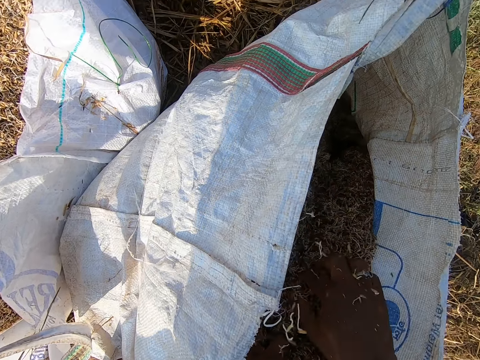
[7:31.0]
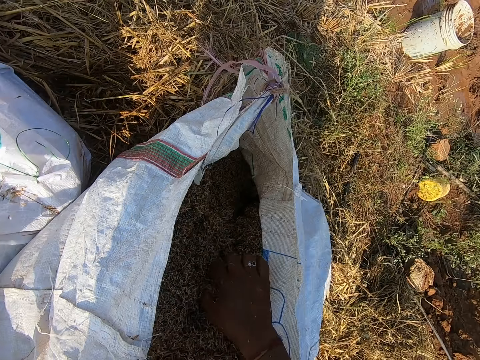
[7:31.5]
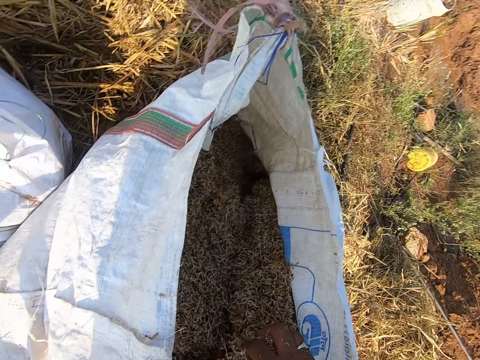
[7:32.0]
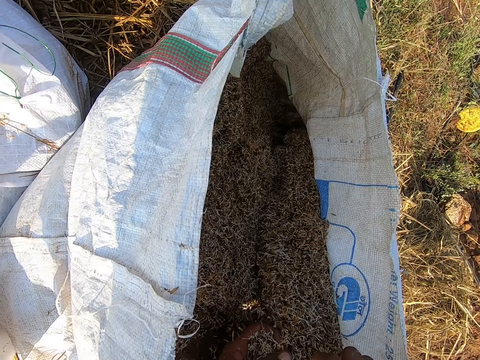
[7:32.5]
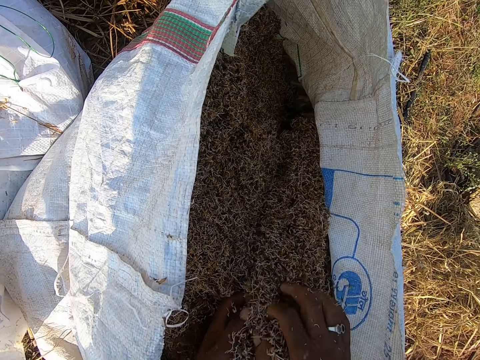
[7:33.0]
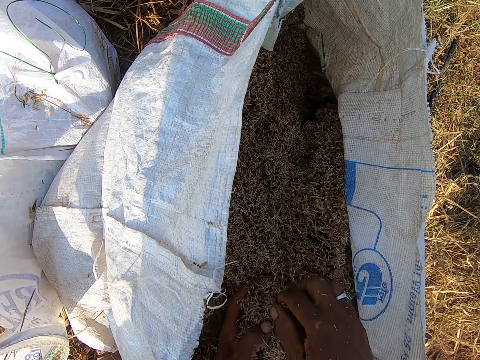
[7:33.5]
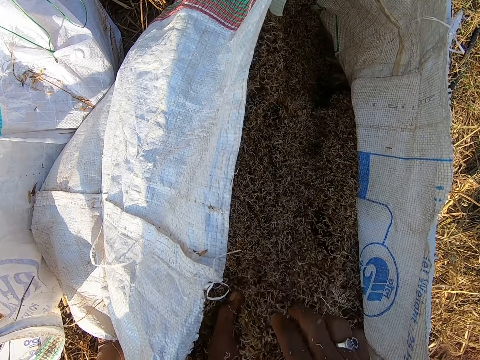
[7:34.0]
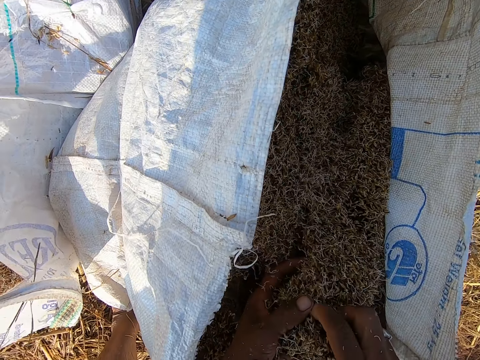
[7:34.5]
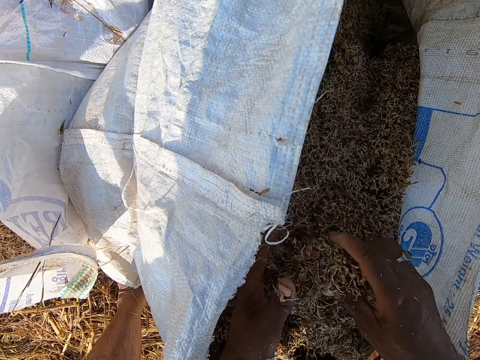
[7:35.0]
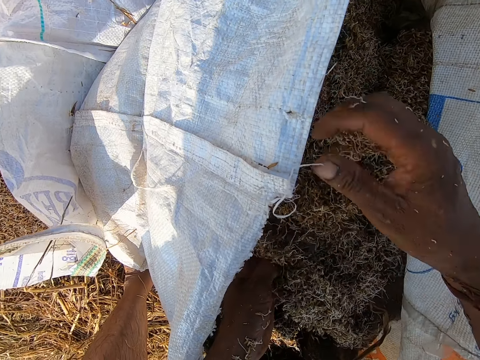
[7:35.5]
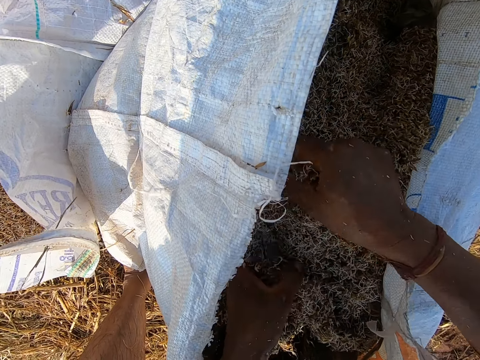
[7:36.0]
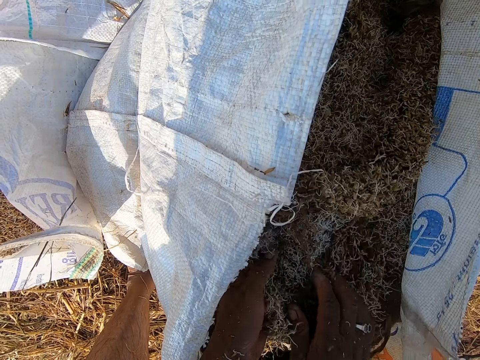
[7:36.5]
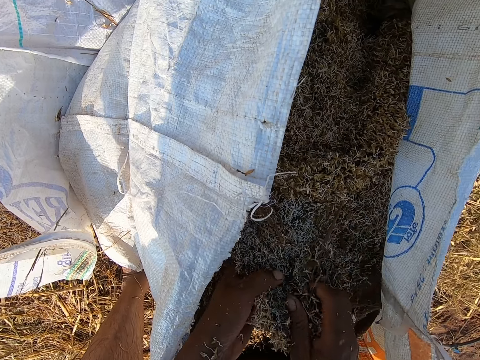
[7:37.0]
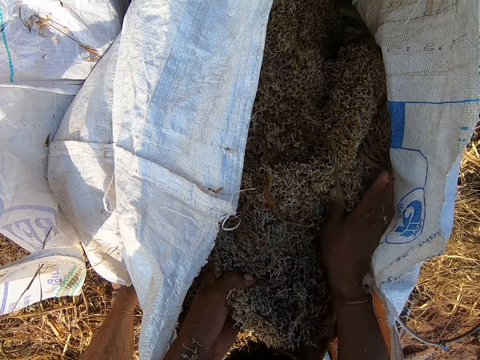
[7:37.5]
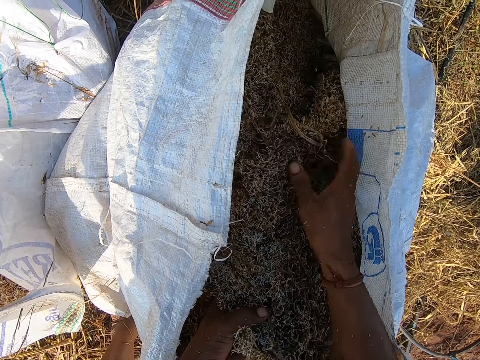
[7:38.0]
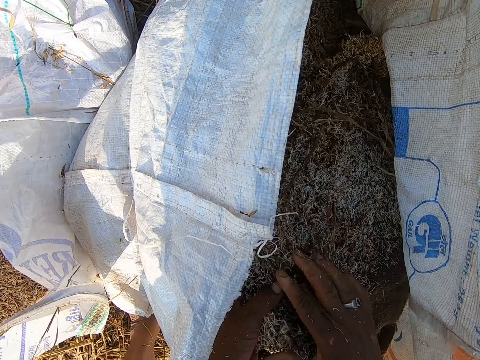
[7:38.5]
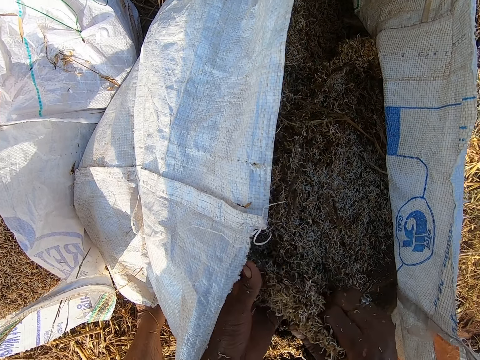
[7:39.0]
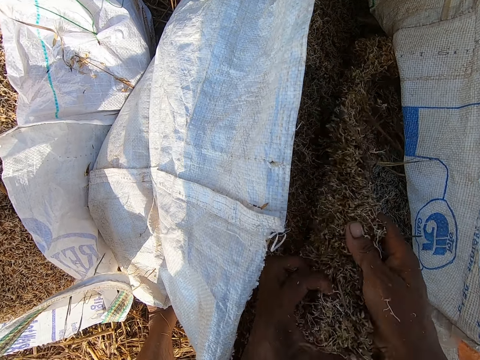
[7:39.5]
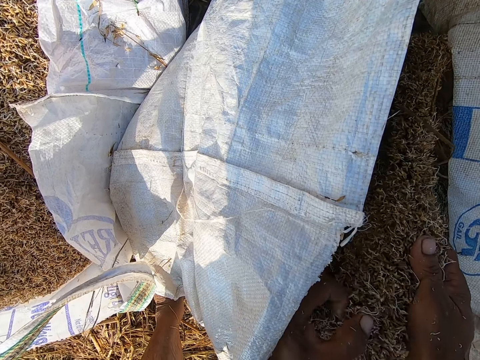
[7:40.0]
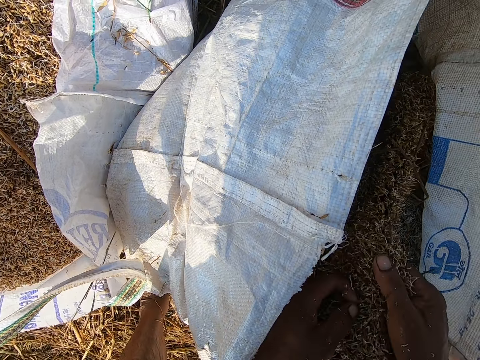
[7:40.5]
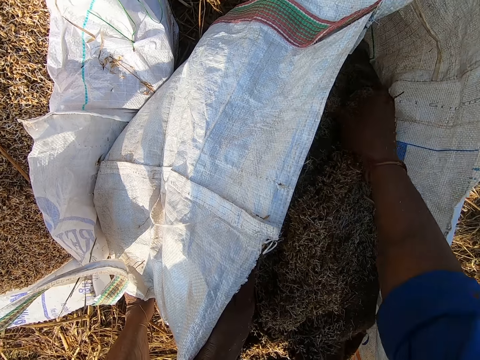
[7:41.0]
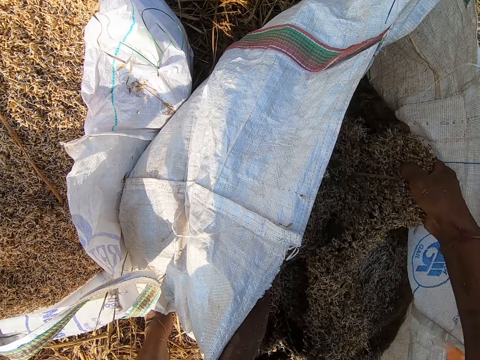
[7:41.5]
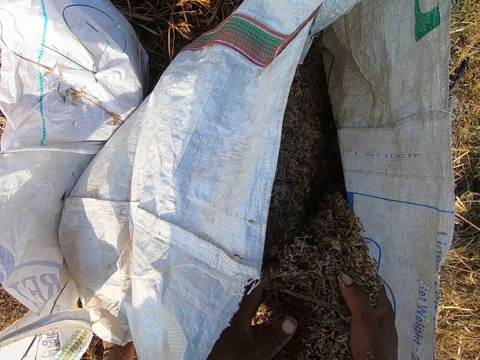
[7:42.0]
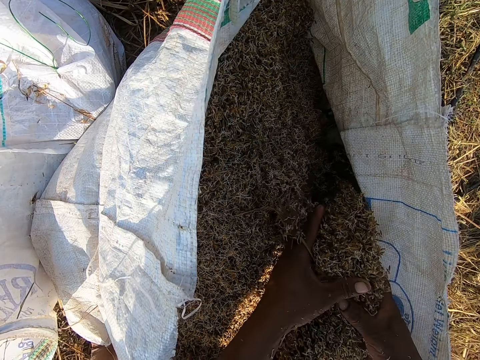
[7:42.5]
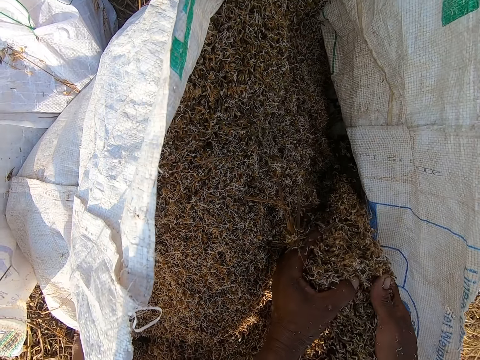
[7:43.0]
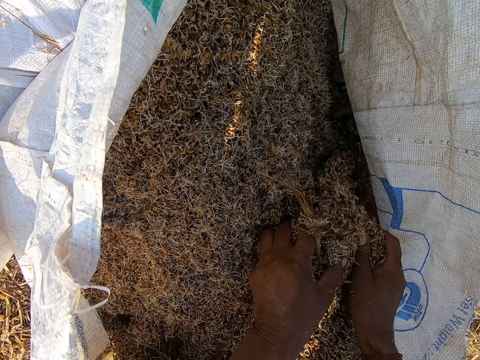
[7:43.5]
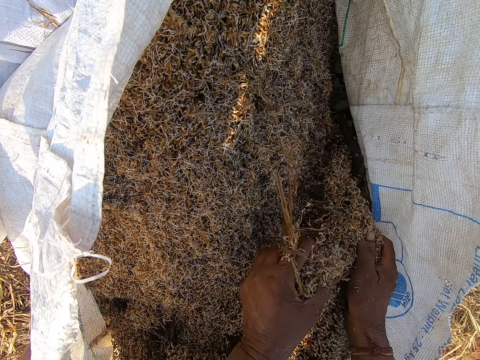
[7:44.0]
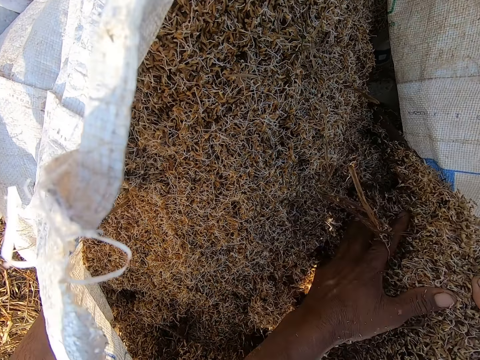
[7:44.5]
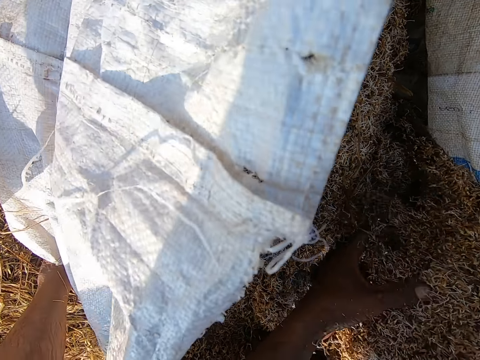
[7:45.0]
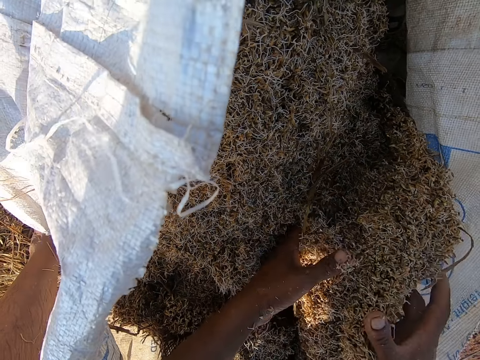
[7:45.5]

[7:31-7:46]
The camera wearer dusts off the sawdust from the sack. He rubs the sawdust. He pulls the jute sack in the sack bag with his right hand. He removes barley straw from the jute sack with his left hand.

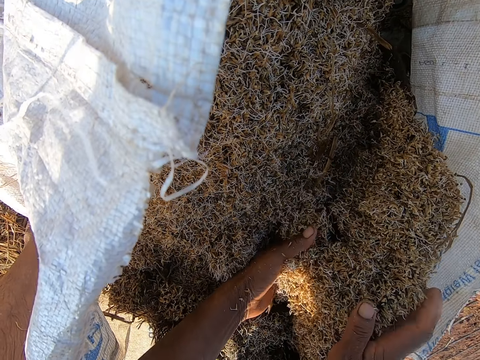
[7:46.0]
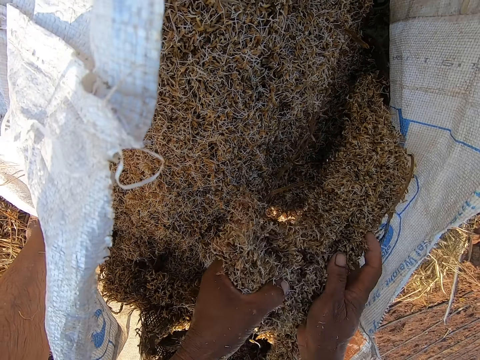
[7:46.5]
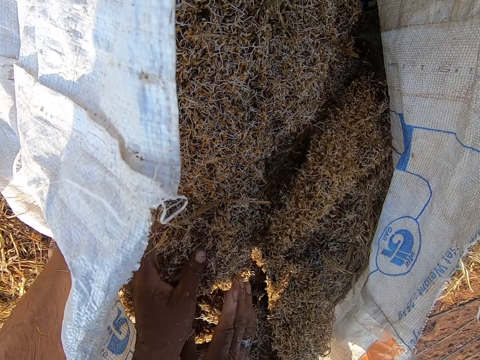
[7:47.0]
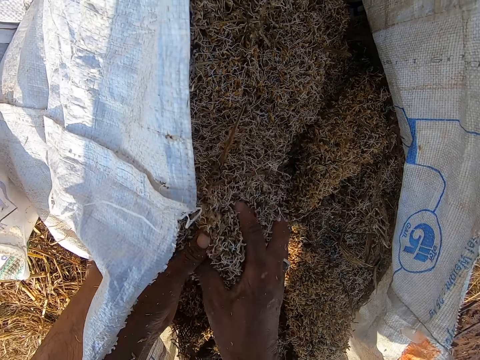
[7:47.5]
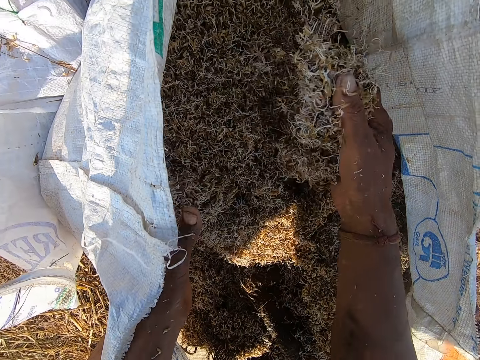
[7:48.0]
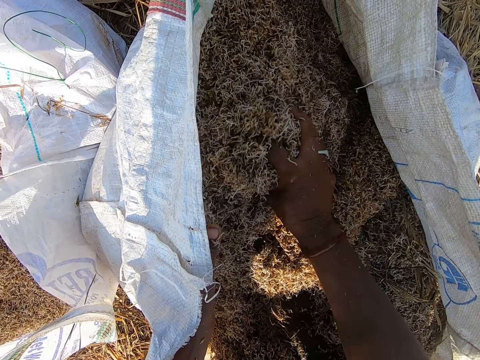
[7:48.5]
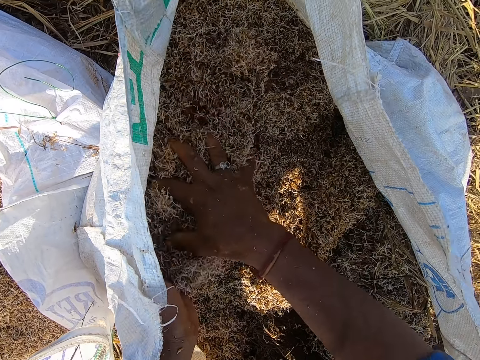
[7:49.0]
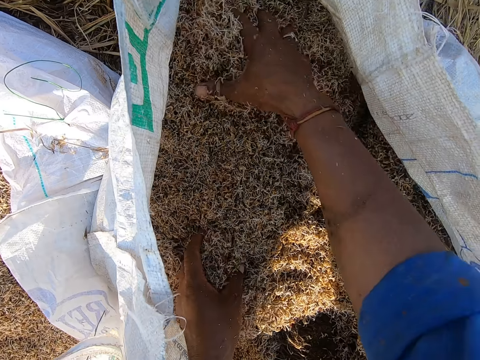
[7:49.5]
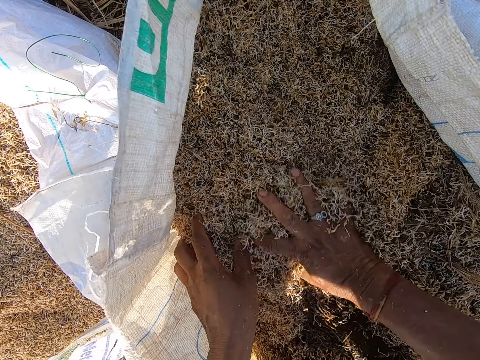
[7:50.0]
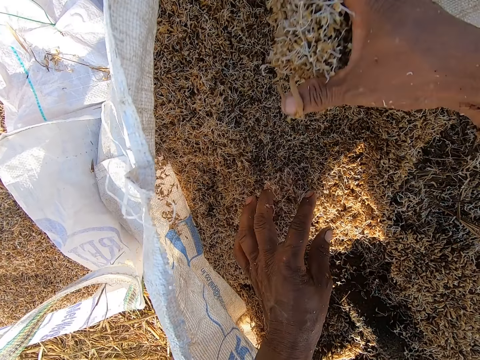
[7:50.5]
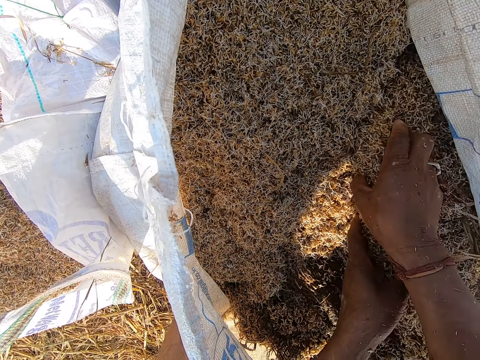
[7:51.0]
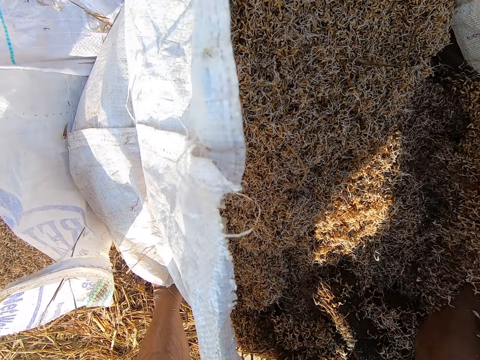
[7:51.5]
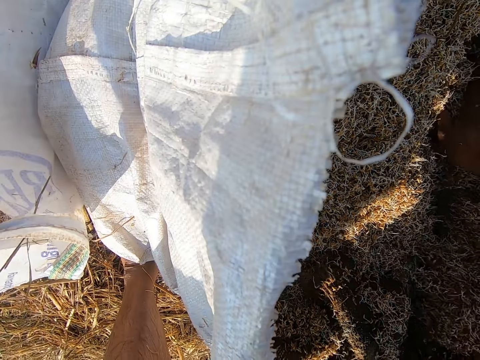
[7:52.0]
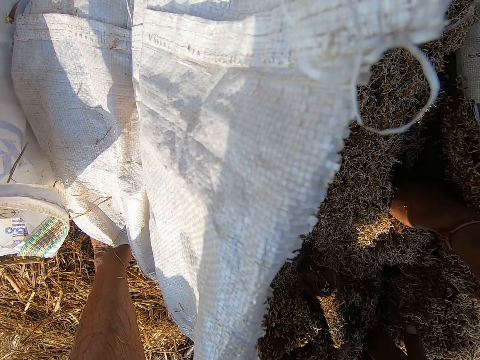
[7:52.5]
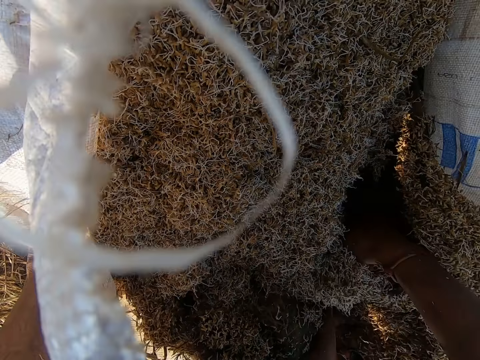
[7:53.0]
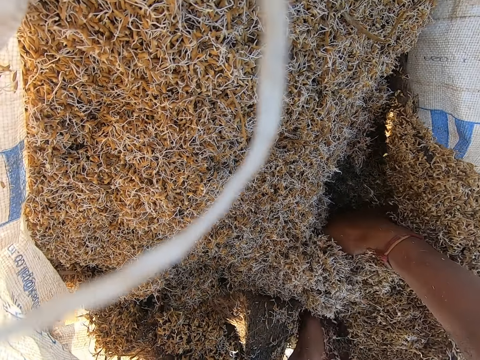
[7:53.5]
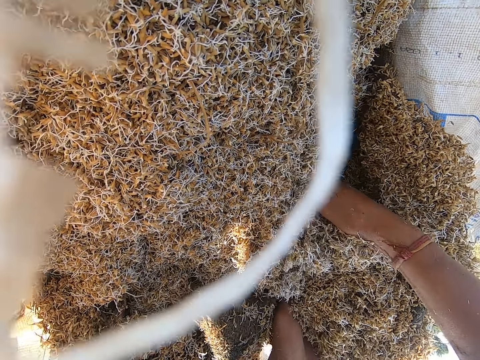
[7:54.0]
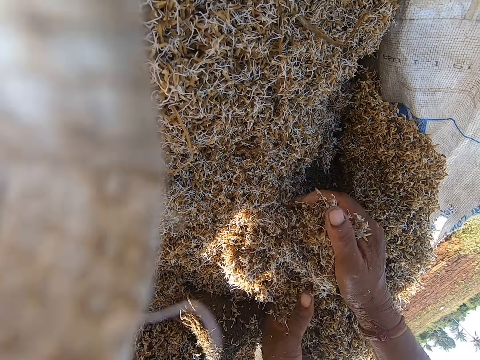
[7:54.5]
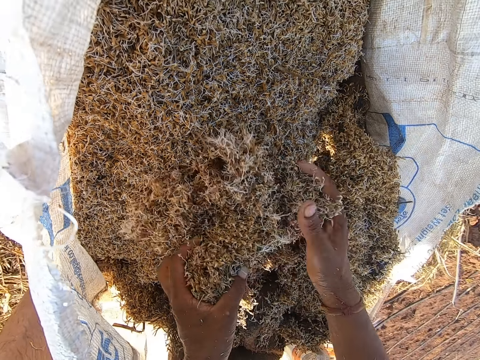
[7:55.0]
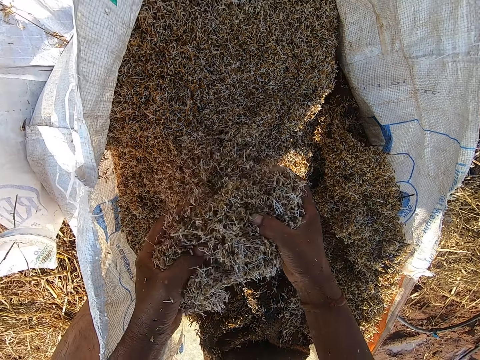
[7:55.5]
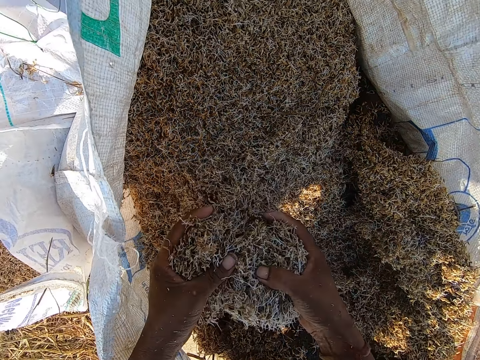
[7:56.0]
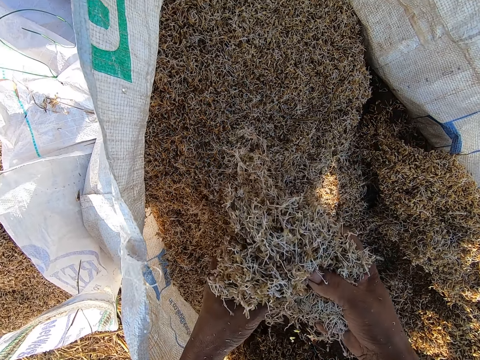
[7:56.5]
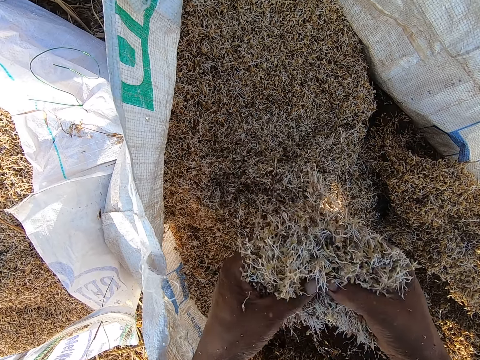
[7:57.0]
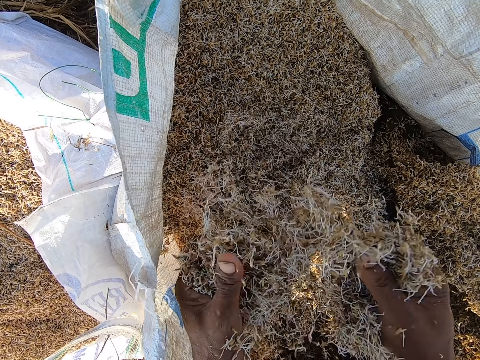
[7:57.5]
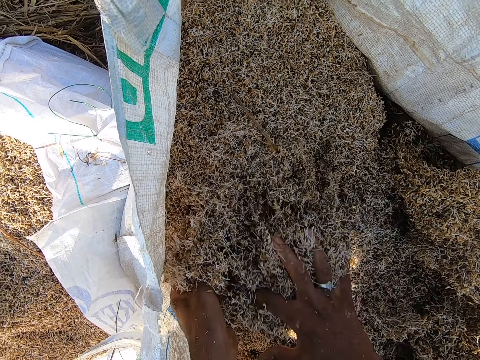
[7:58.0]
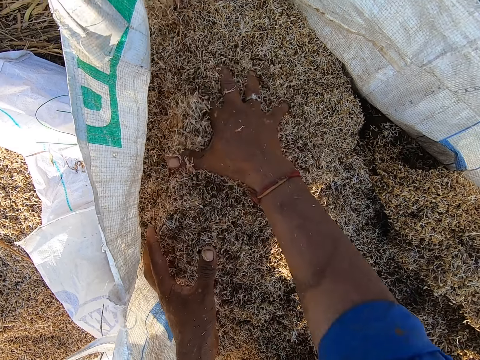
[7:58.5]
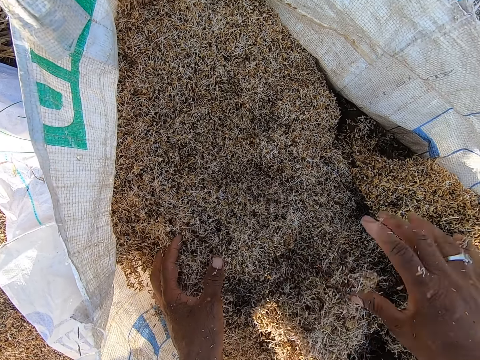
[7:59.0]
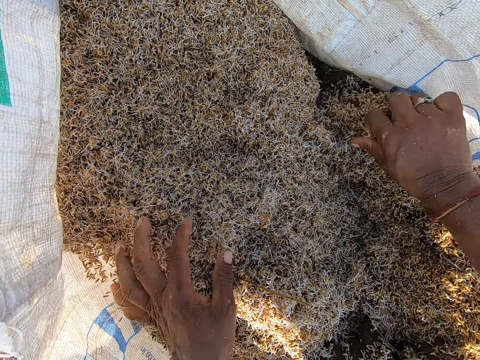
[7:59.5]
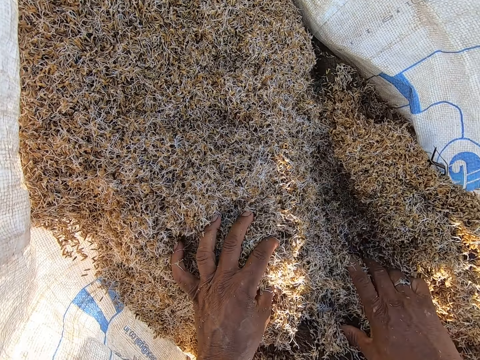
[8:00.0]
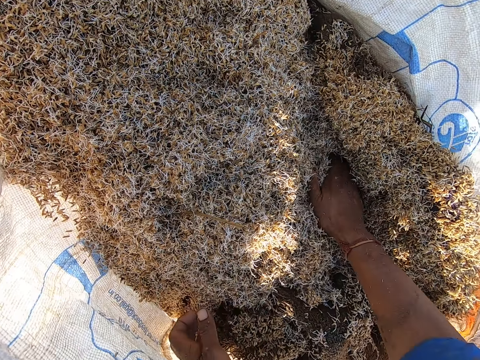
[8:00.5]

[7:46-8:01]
The camera wearer scatters the barley straw in the sack bag with his hands. He rubs the sawdust. He moves the jute sack in the sack bag with his hands. He removes the barley straw from the jute sack with his hands. He scatters the barley straw in the sack bag with his hands.
